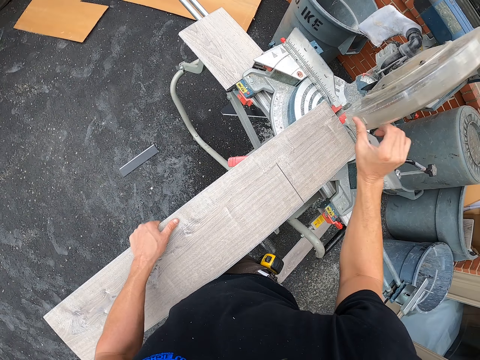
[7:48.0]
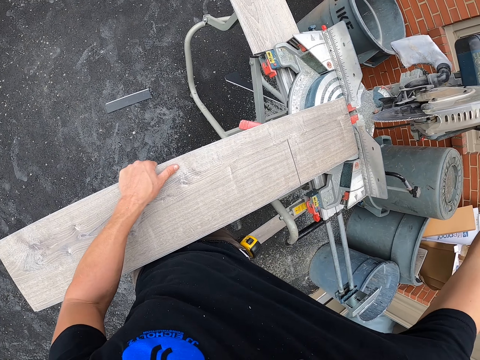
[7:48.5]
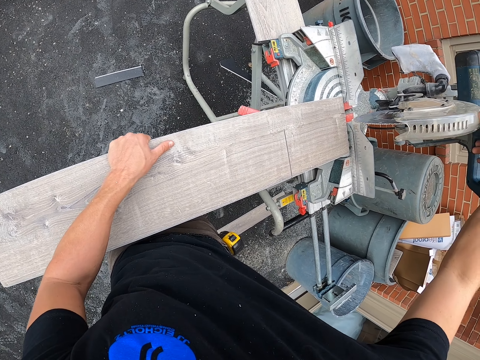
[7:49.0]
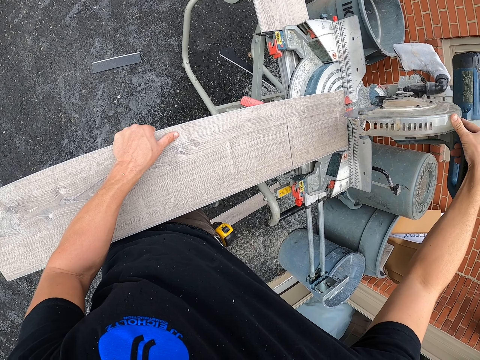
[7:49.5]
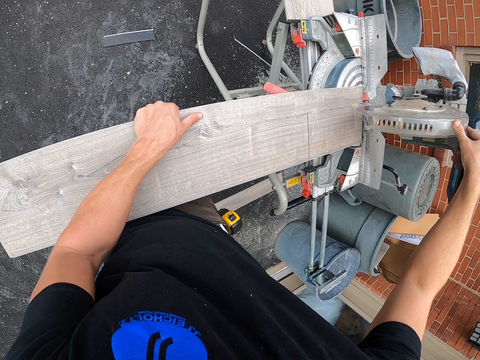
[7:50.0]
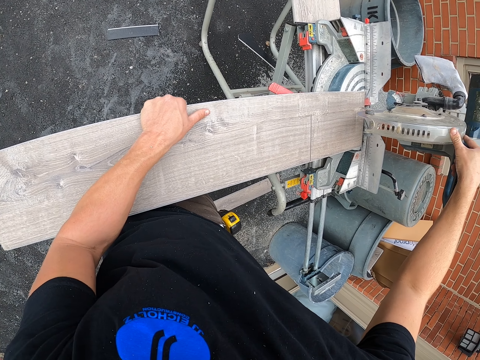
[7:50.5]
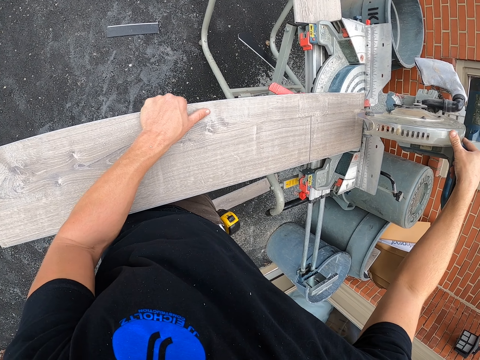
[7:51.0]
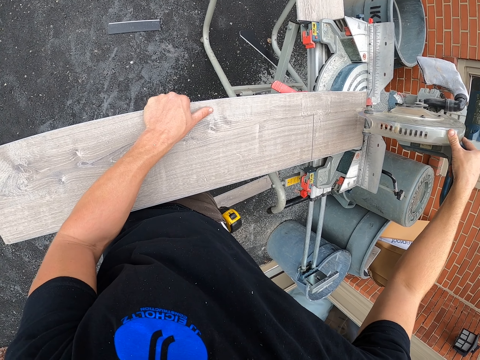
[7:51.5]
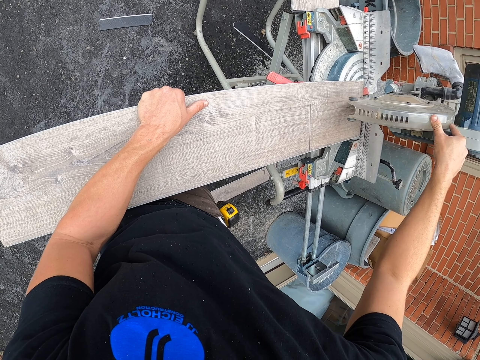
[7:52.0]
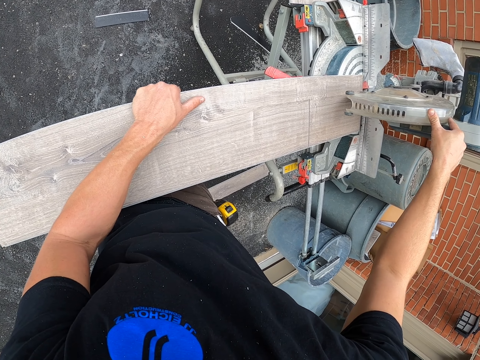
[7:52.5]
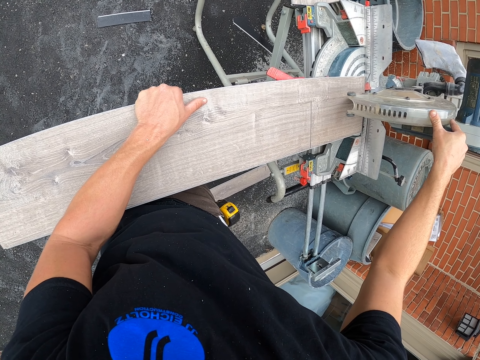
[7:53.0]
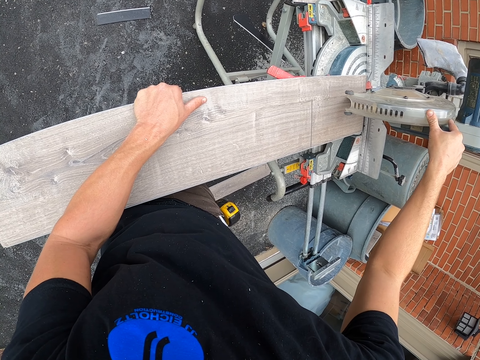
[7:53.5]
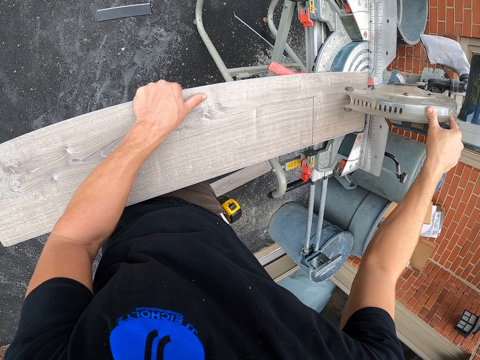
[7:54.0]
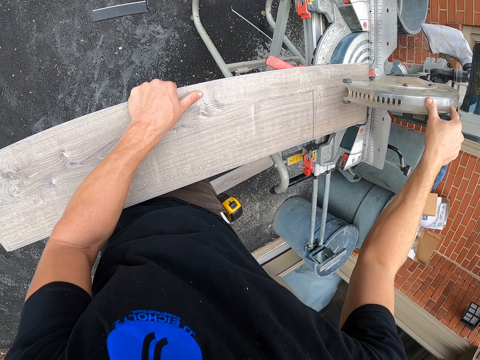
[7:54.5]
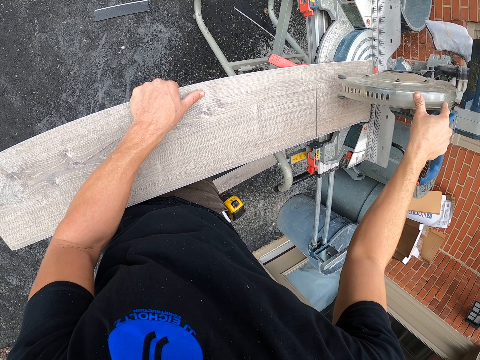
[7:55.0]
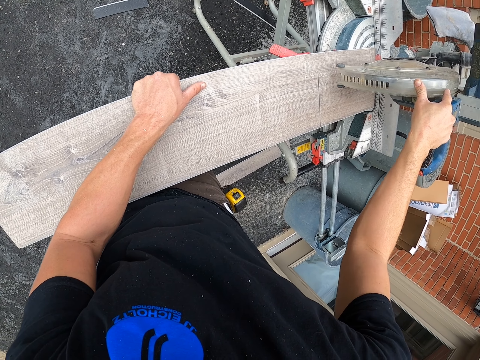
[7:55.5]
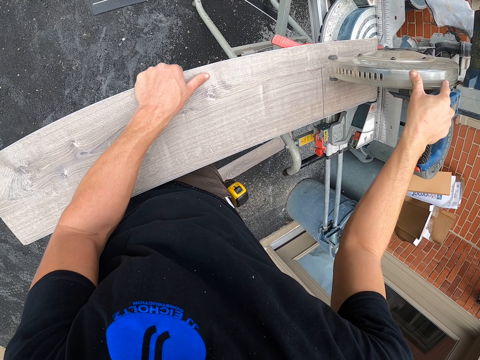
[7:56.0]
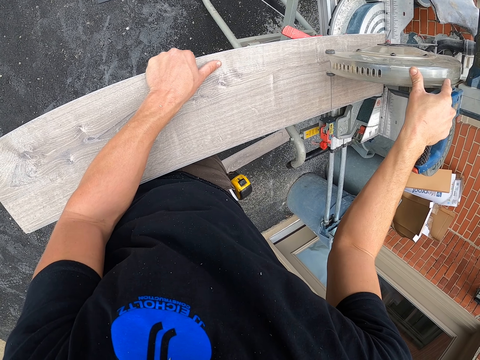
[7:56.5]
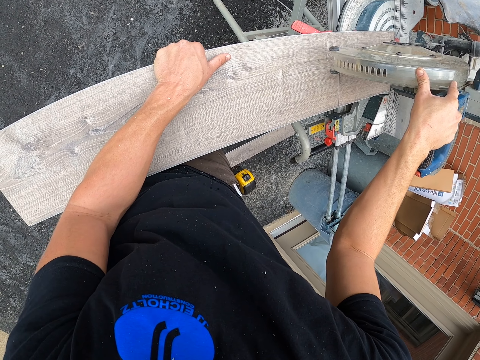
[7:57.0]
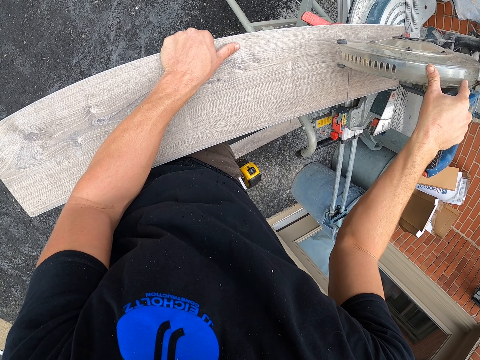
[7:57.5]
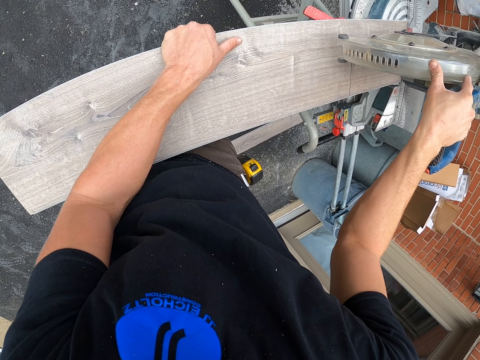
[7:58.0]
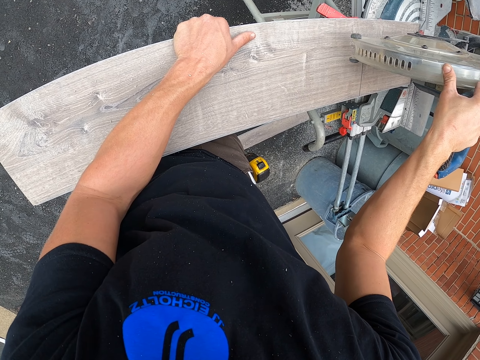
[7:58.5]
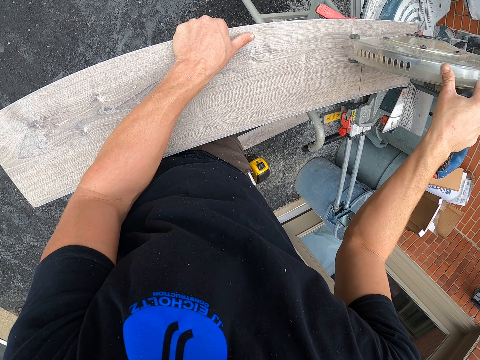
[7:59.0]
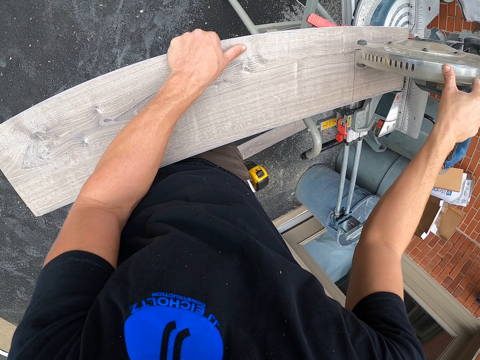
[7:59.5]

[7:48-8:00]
The camera wearer adjusts the wood cutter machine. They cut the wooden tile with the wood cutter machine.

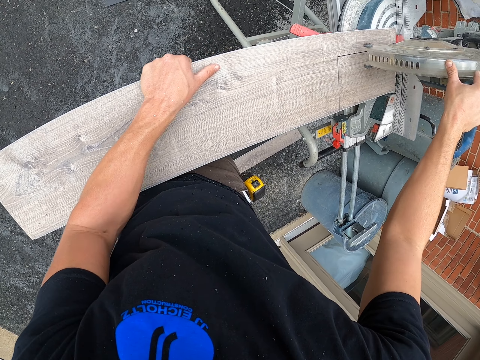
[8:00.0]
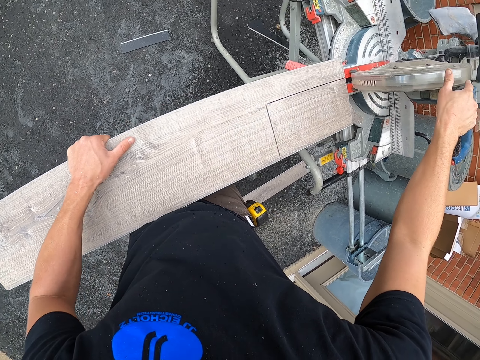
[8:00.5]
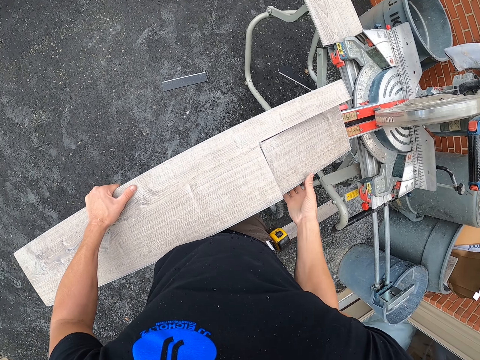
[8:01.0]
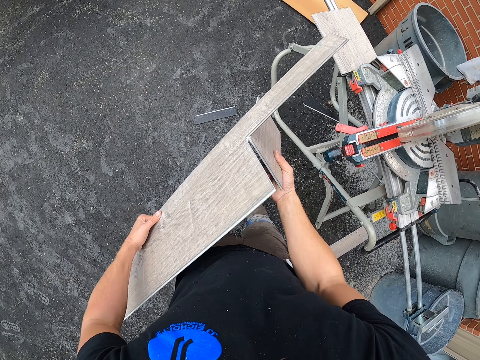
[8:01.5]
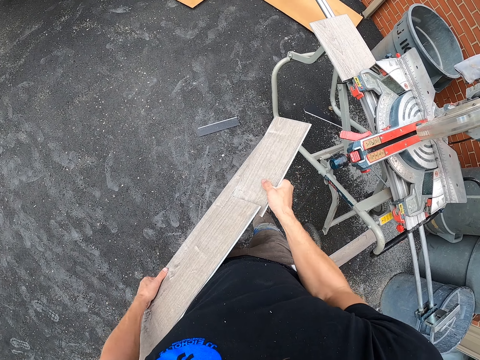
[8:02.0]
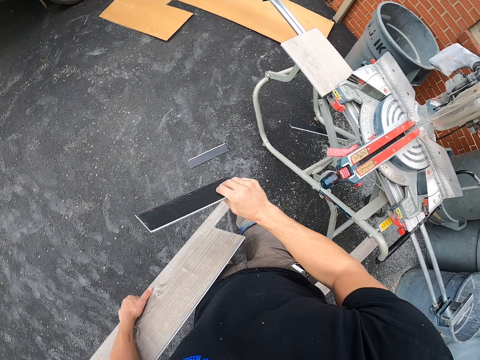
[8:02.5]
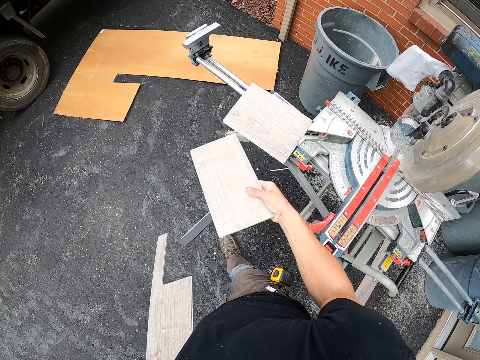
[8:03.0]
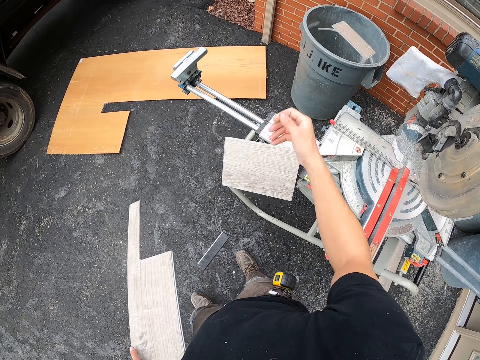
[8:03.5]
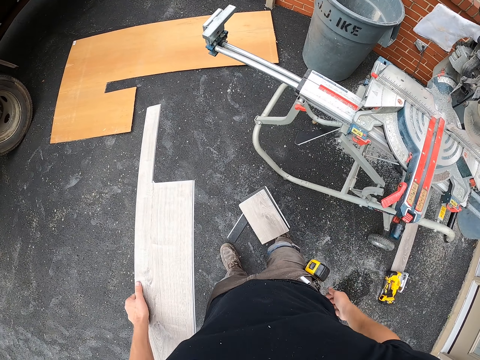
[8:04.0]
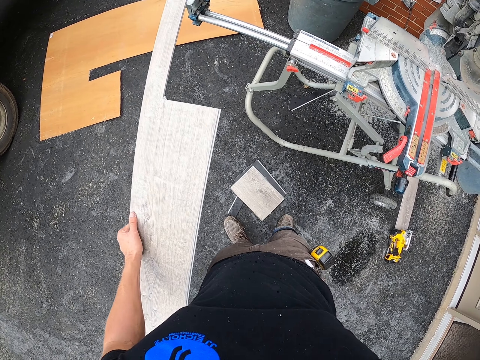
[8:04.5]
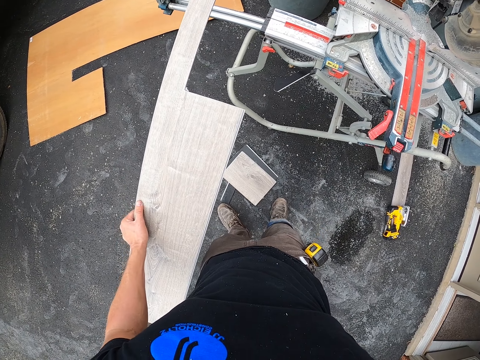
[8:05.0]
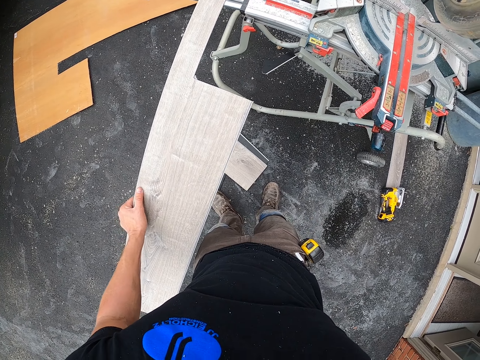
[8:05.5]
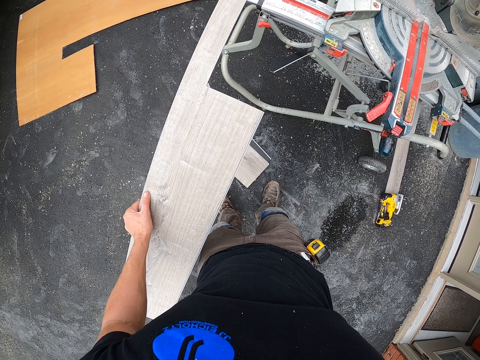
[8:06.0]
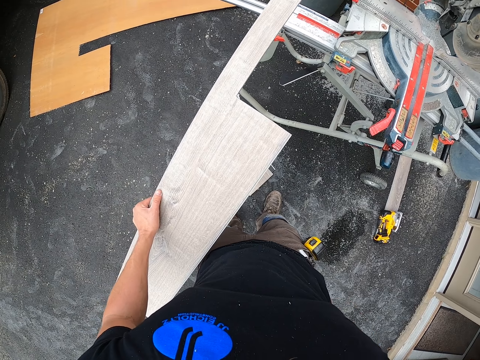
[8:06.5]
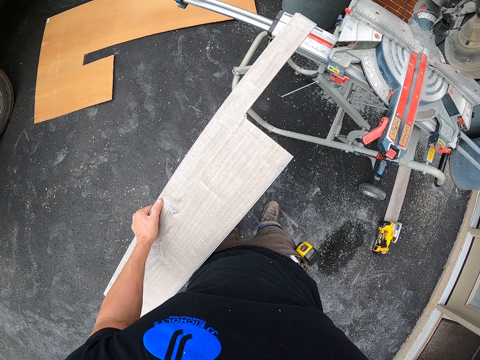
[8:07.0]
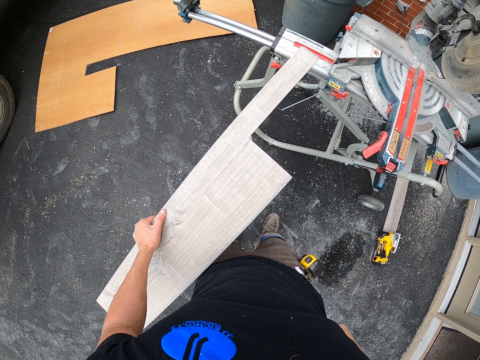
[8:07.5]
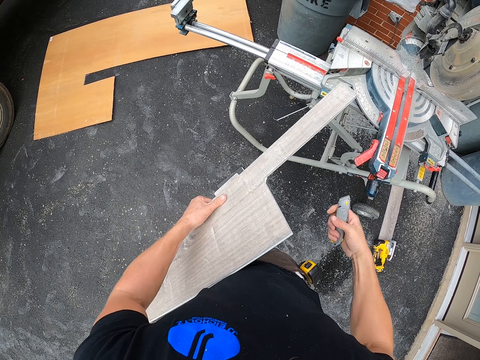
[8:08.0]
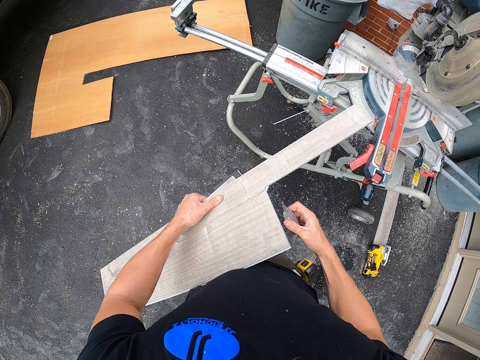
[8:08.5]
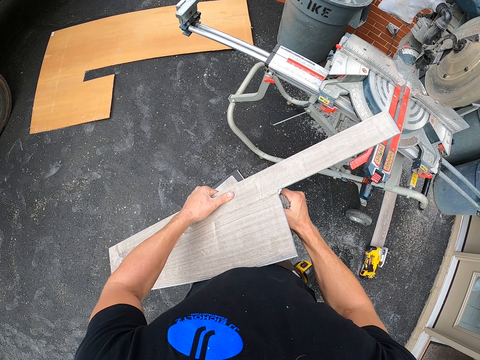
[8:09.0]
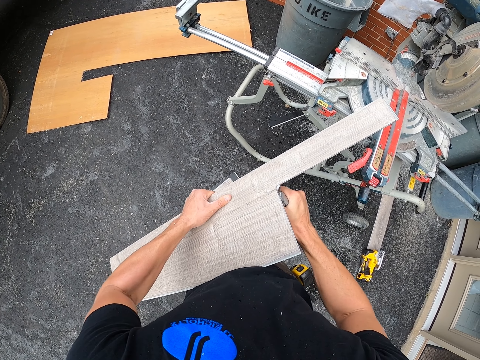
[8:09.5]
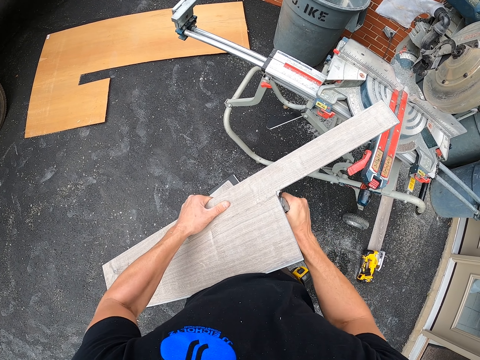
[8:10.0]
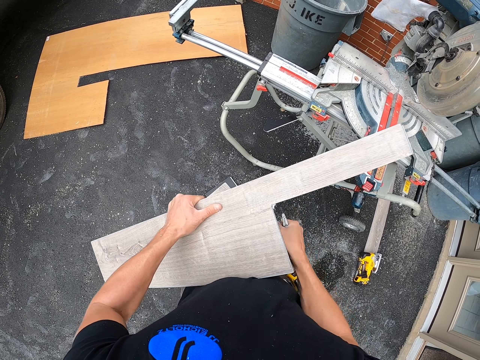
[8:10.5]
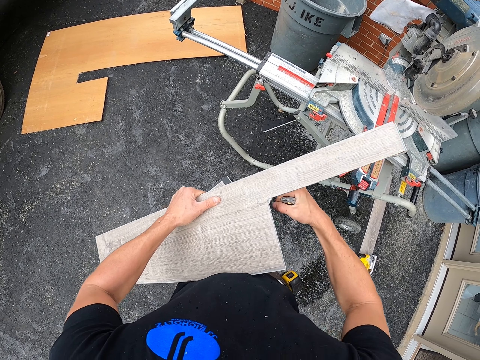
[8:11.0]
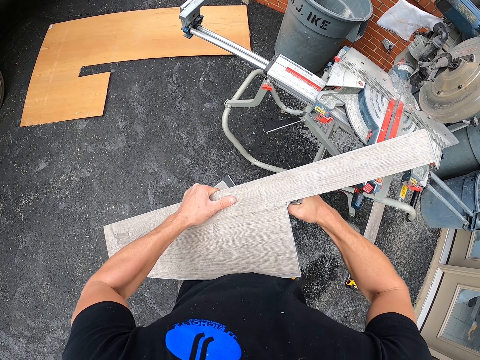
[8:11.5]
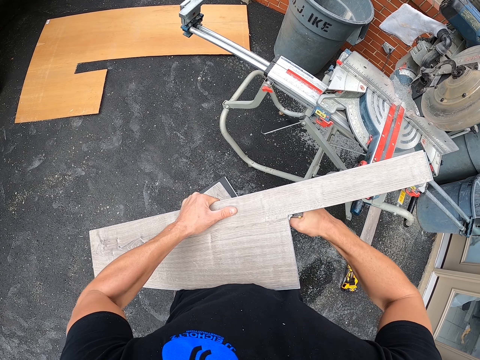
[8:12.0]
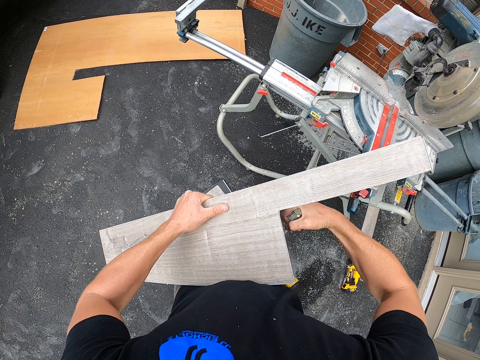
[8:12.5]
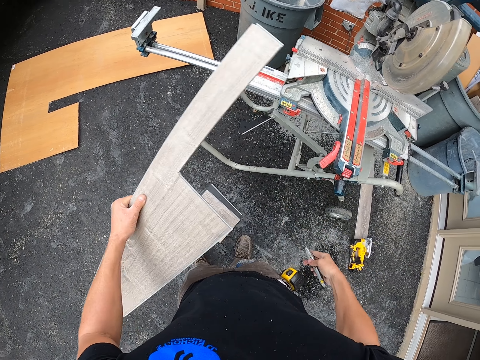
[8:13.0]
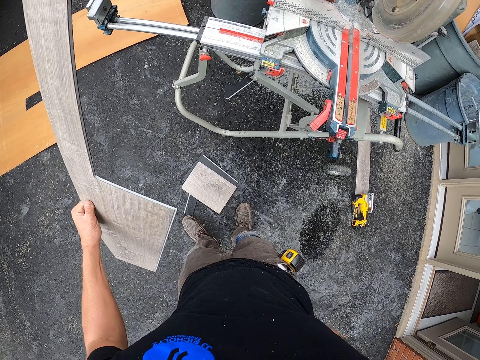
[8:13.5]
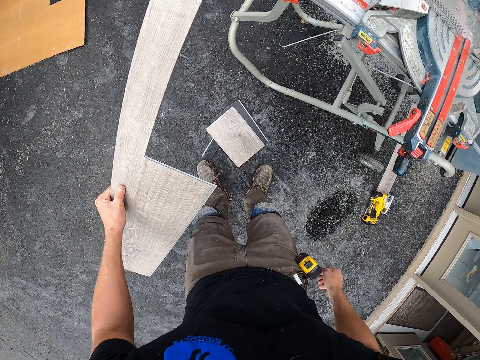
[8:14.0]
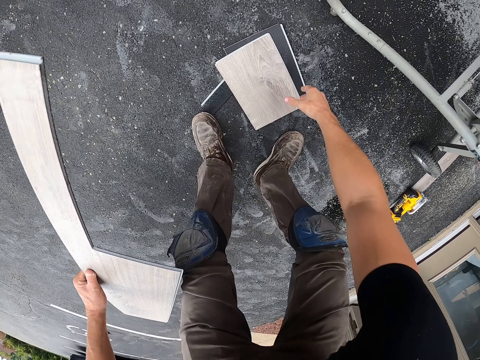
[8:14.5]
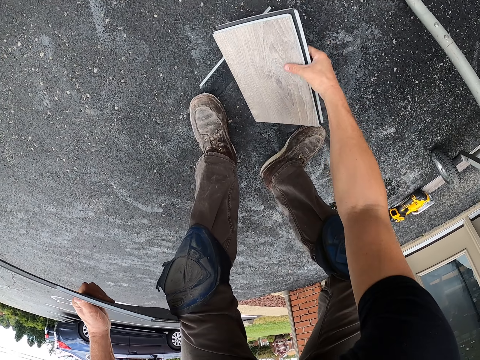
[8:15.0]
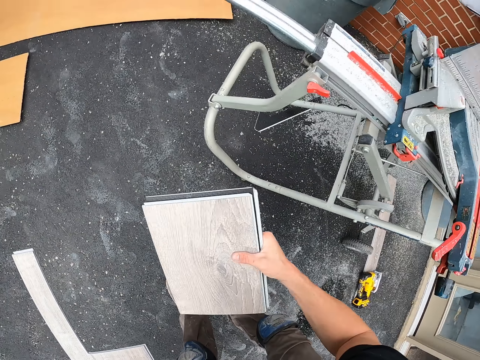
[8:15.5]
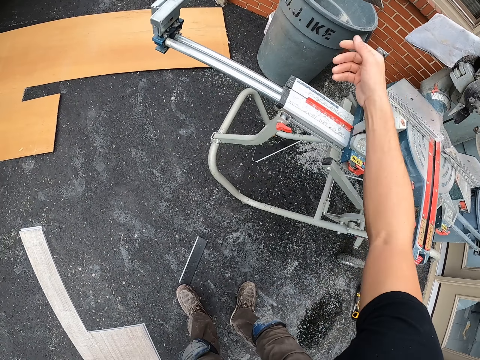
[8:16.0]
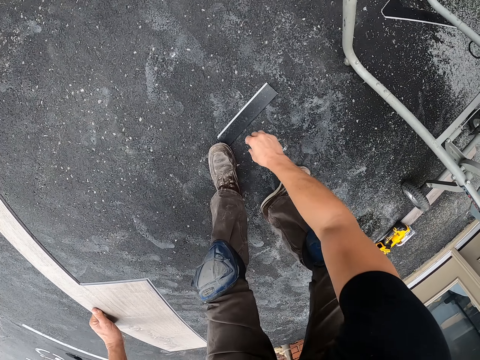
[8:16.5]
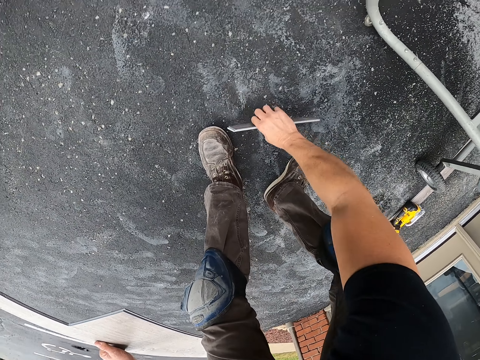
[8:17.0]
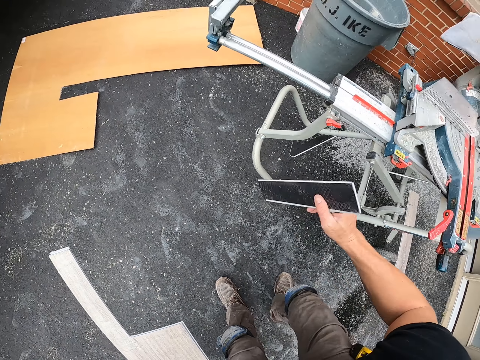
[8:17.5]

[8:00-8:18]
The camera wearer breaks the wooden tile piece. He plucks the piece of wood. He throws the wooden tile piece in the trash bin. He removes the cutter or putty knife from his pocket. He cuts the wooden tile with the cutter. He puts the putty knife in his pocket. He picks the wooden tile pieces from the ground and throws the wooden tile pieces in the trash bin. He picks another wooden tile piece from the ground.
